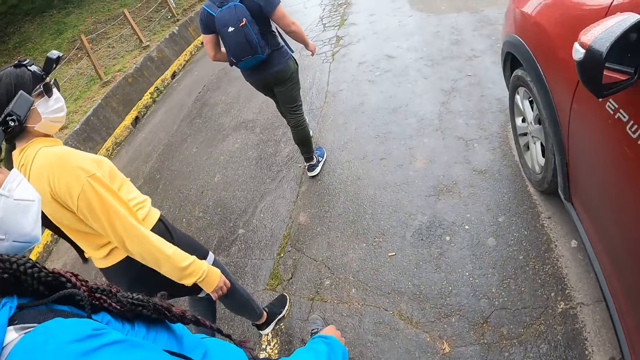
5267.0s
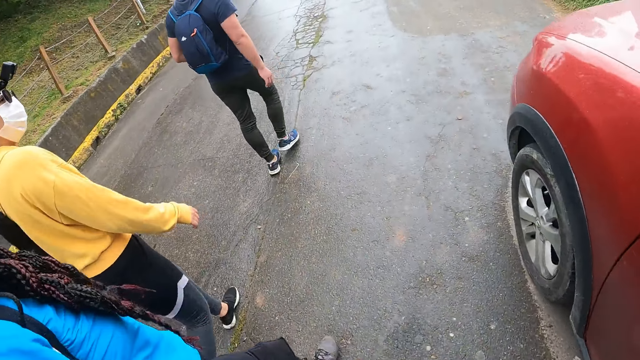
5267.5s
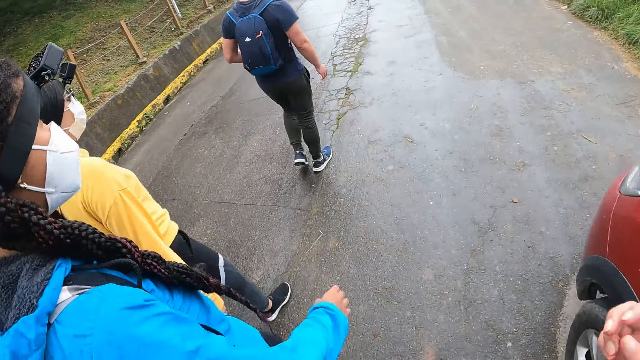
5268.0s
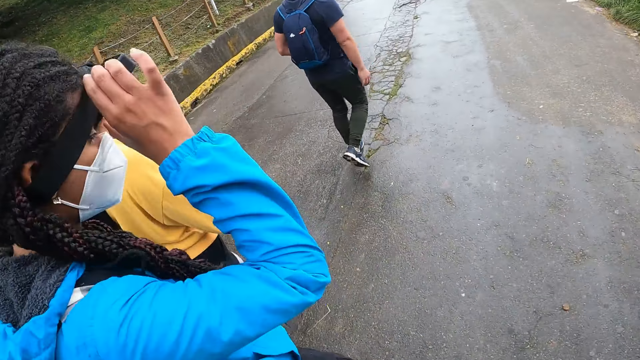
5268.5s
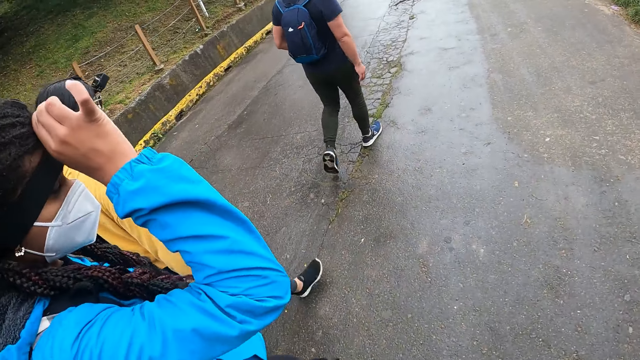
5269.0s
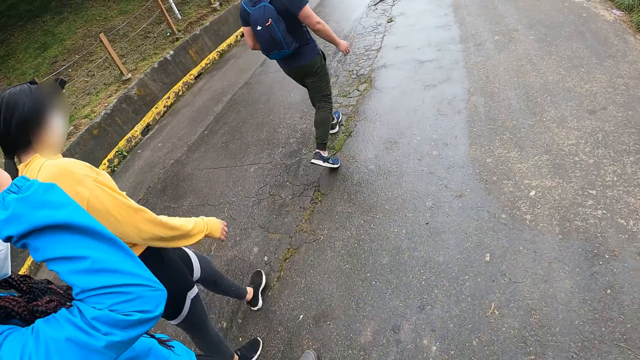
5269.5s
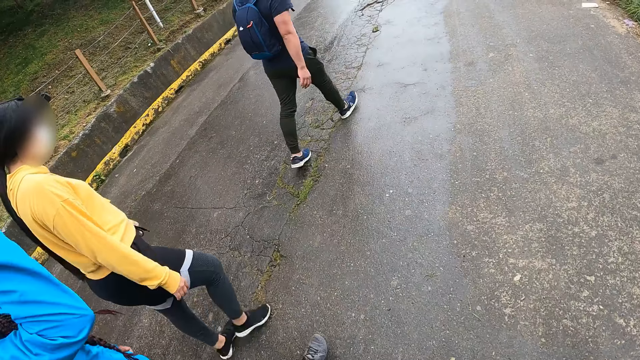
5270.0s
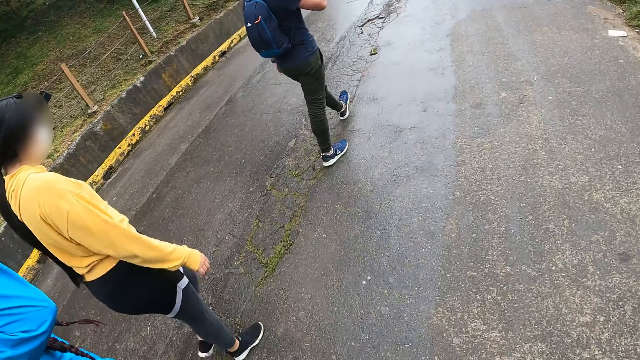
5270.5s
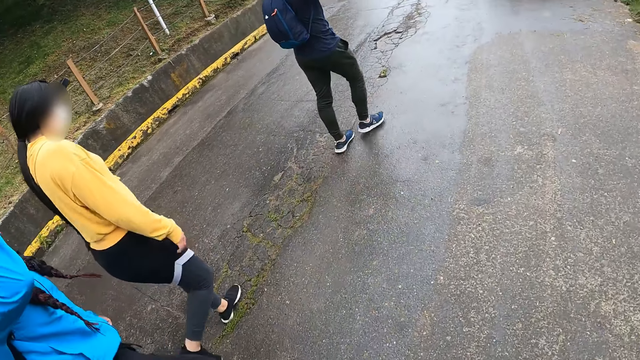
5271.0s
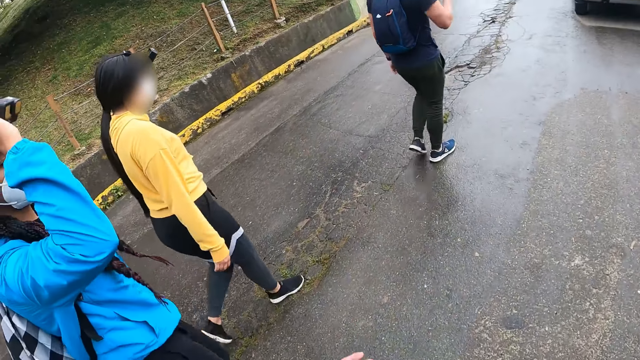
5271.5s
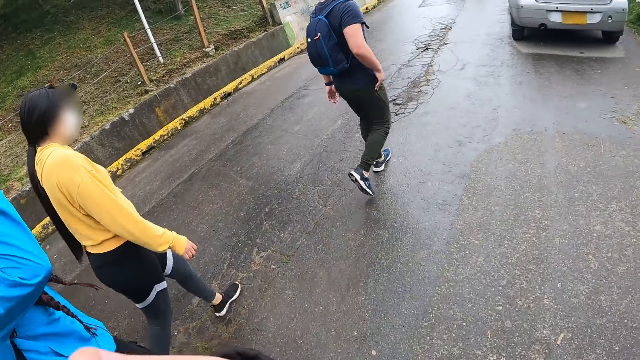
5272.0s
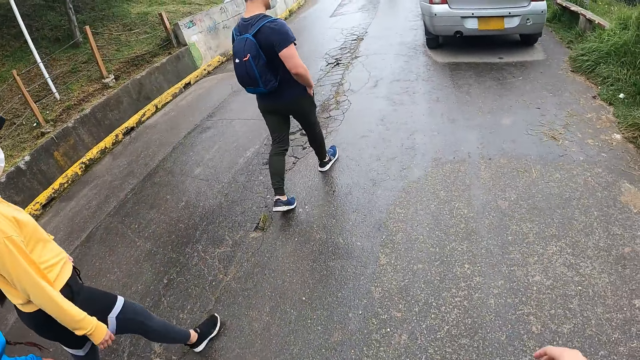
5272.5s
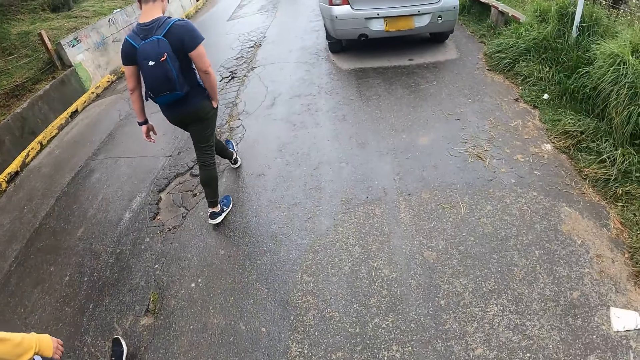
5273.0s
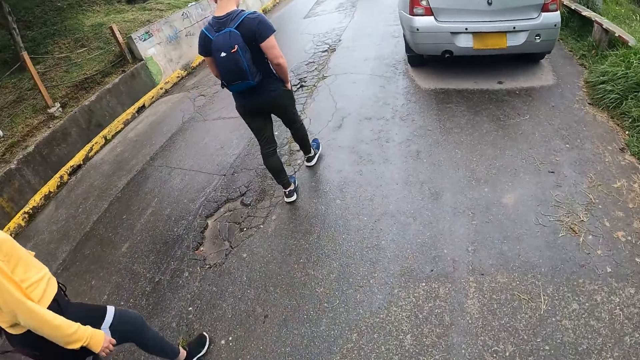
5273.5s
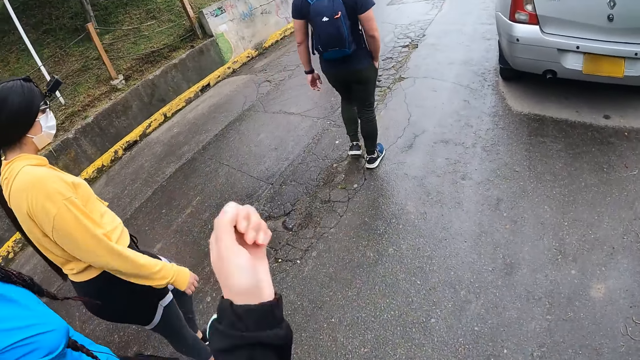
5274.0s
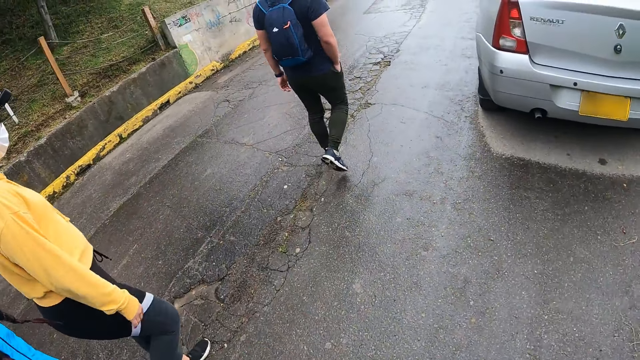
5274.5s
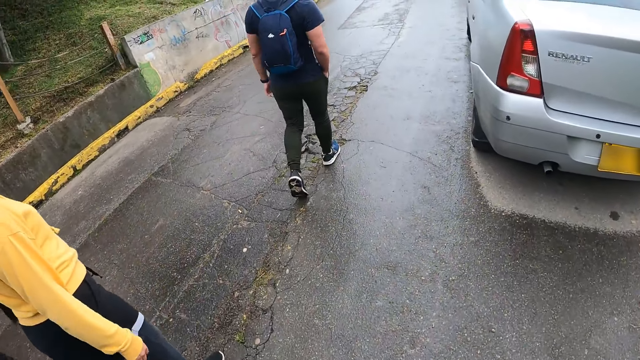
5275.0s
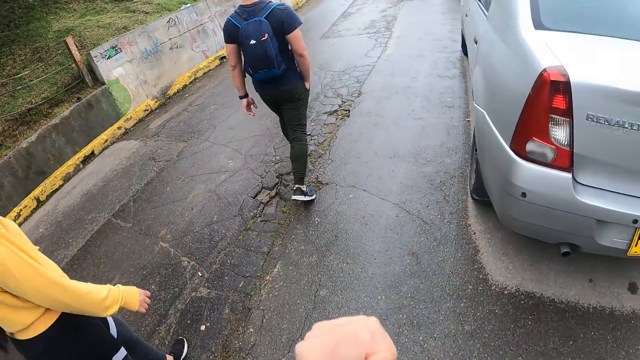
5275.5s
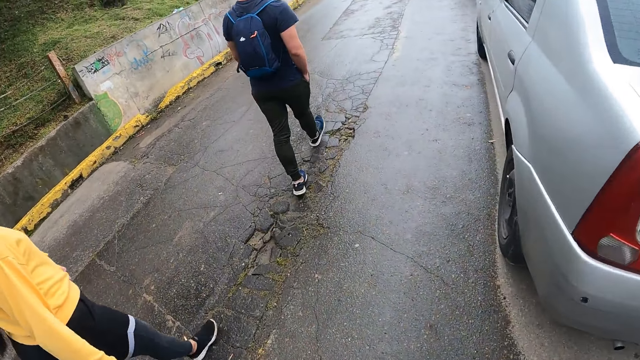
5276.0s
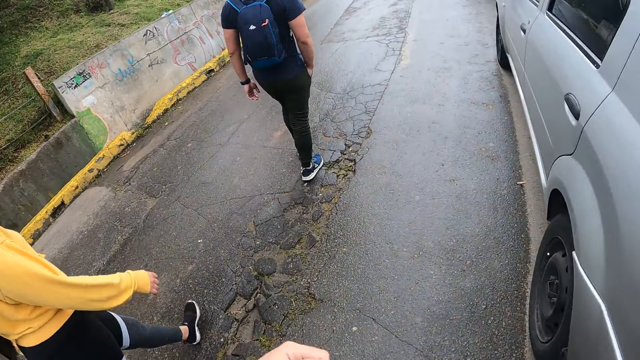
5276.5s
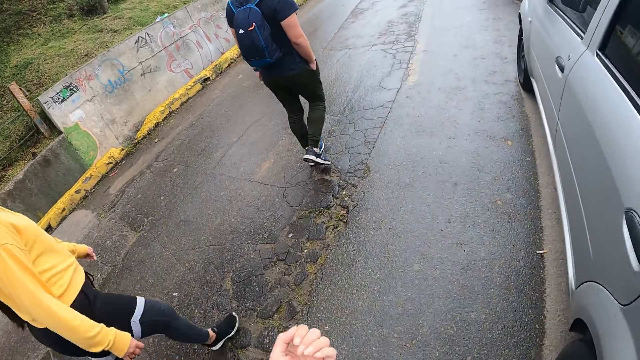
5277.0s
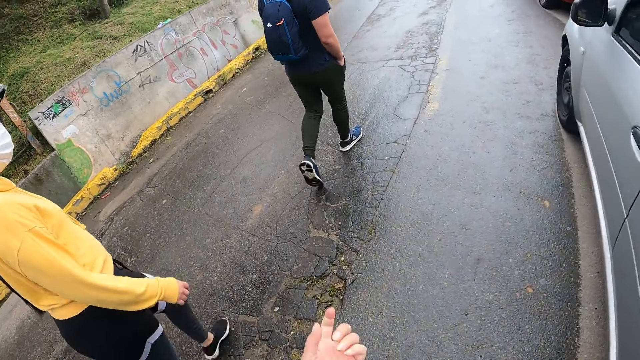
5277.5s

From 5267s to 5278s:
The camera wearer walks on a road. A woman adjusts a camera on her head with her right hand. A man puts his right hand inside his pocket. The camera wearer moves her hand. She walks on the road.

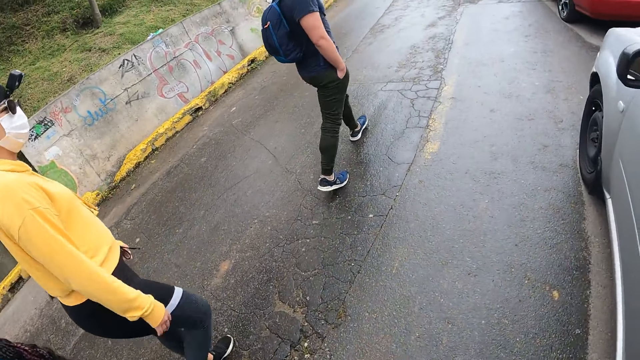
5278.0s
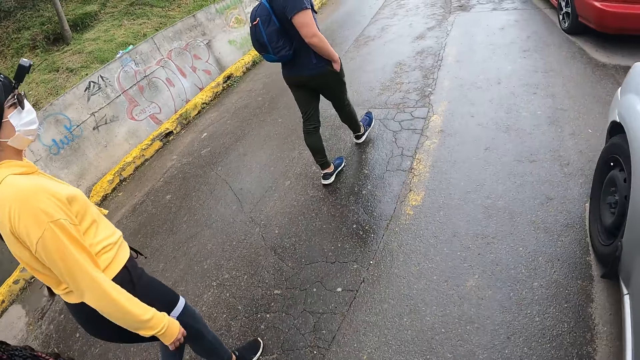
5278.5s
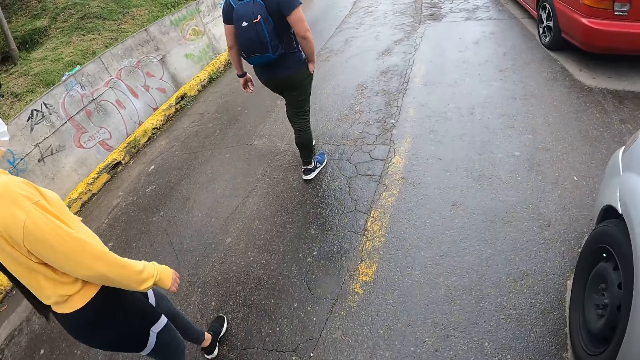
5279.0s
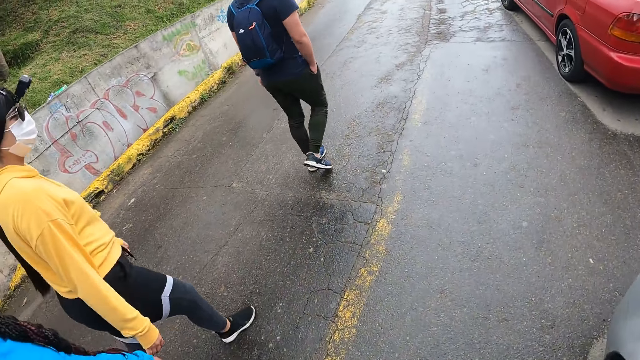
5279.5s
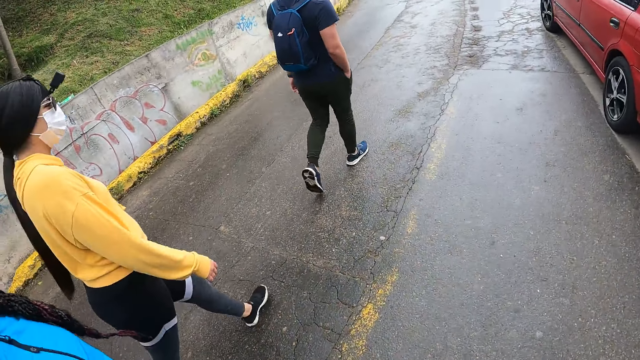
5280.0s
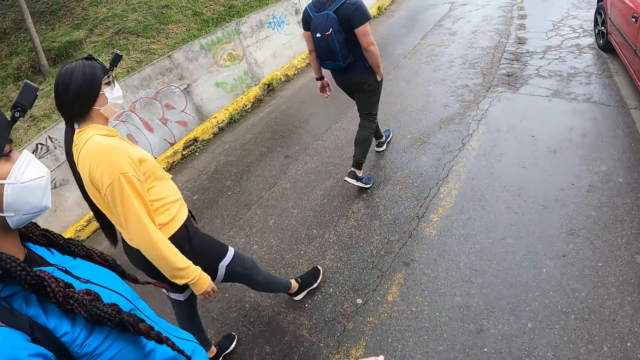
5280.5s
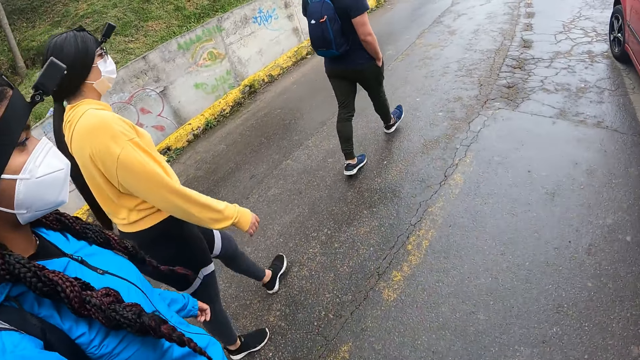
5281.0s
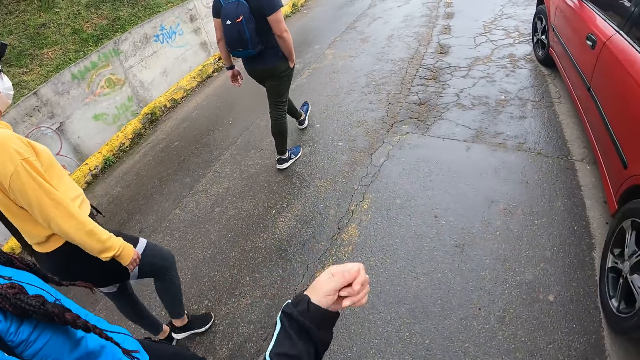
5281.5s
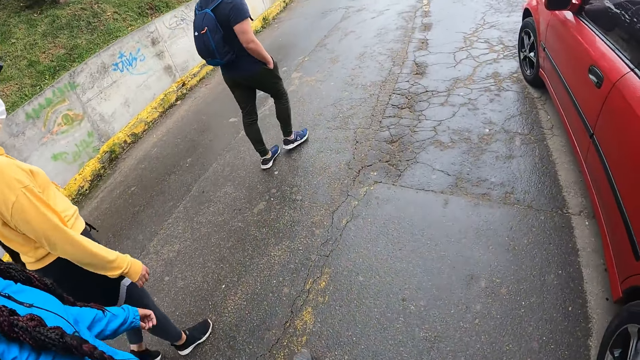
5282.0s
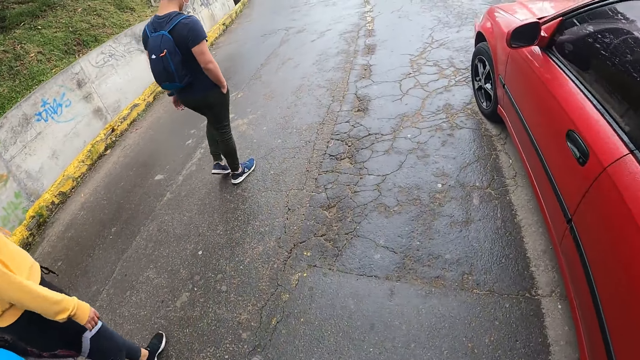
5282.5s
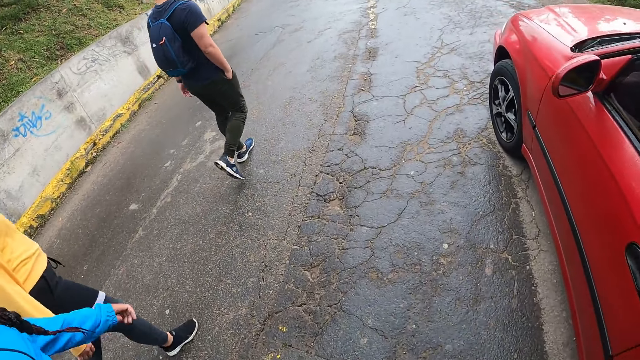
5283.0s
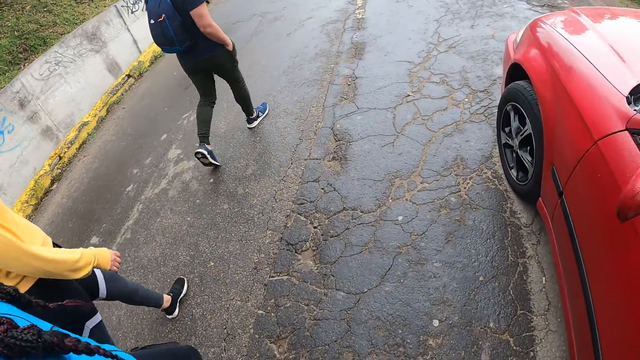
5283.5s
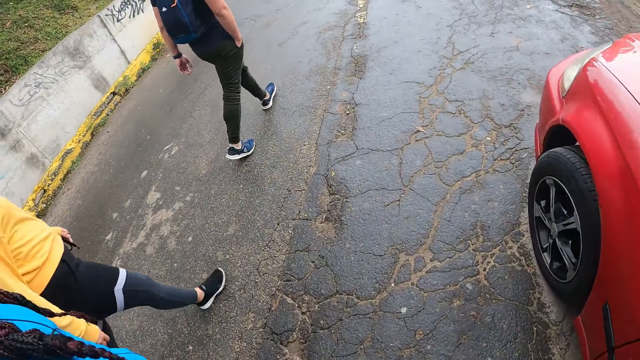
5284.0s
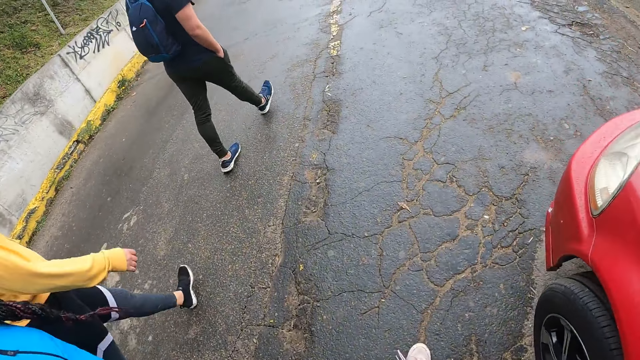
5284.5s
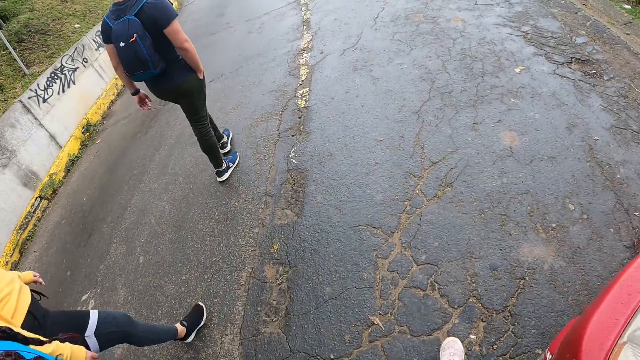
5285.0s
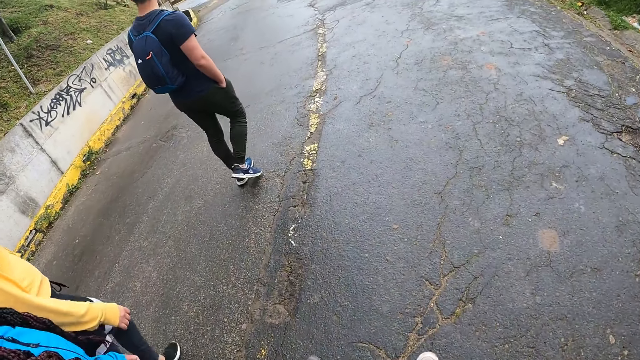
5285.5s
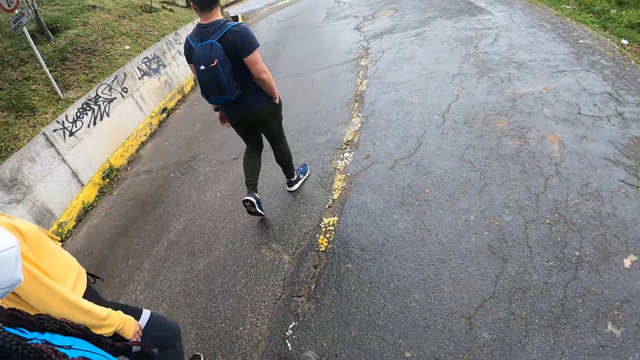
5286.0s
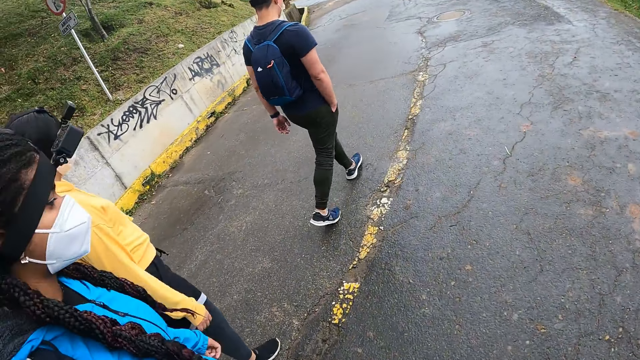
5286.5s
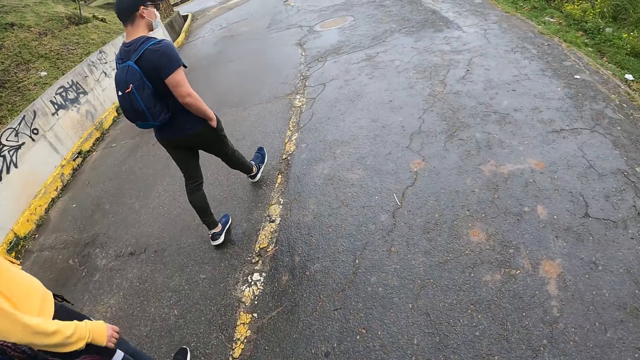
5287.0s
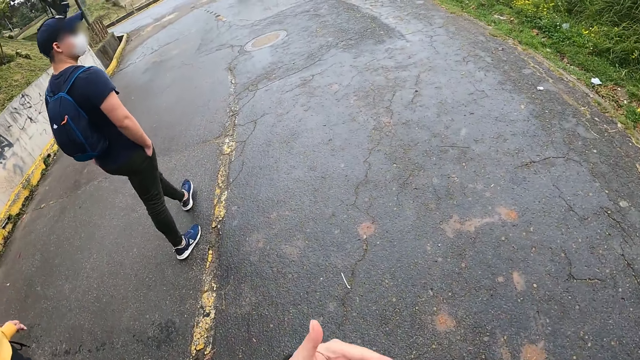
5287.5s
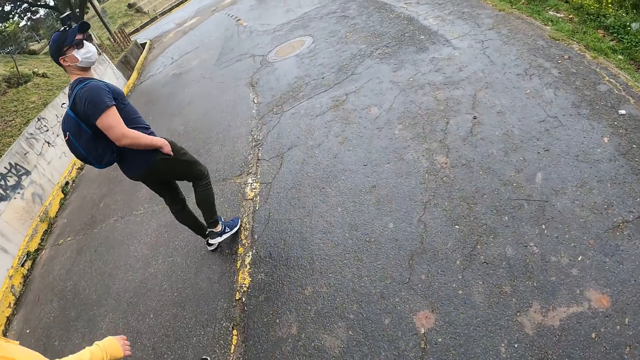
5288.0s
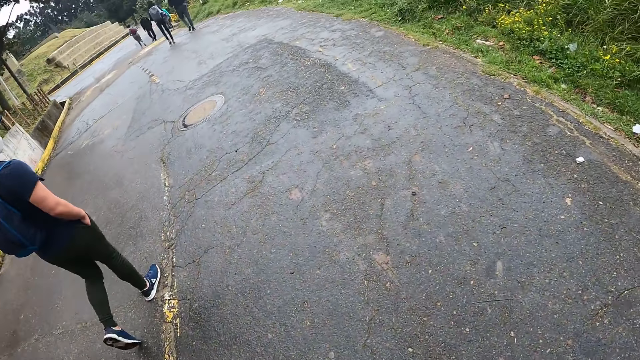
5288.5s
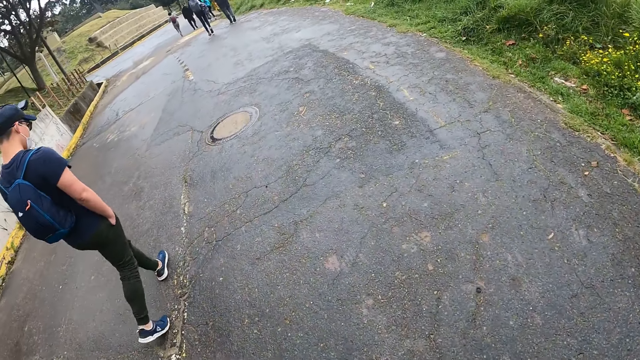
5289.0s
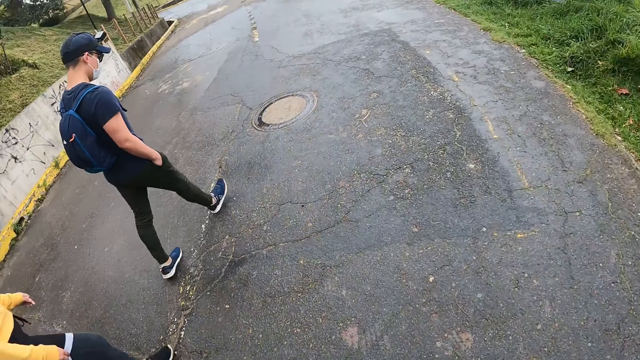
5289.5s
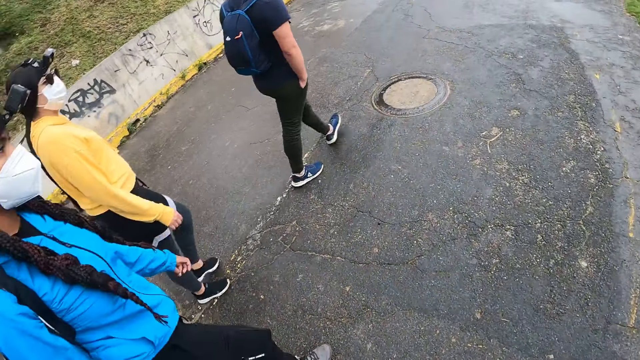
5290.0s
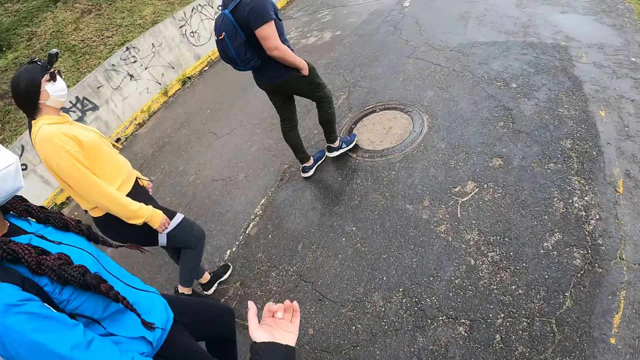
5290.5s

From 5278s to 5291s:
A lady walks on a road. The camera wearer moves her hand. She walks on the road. She moves her hand.
